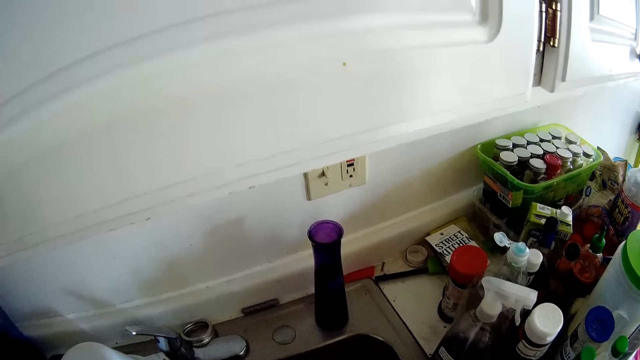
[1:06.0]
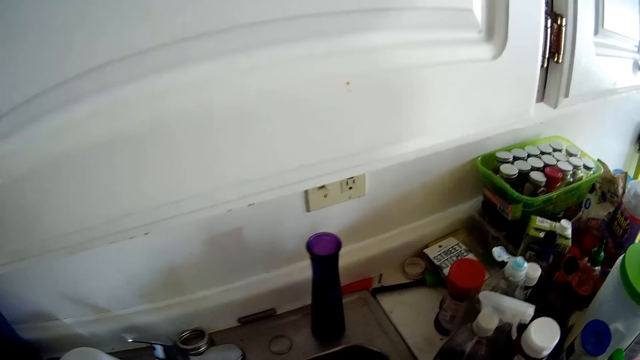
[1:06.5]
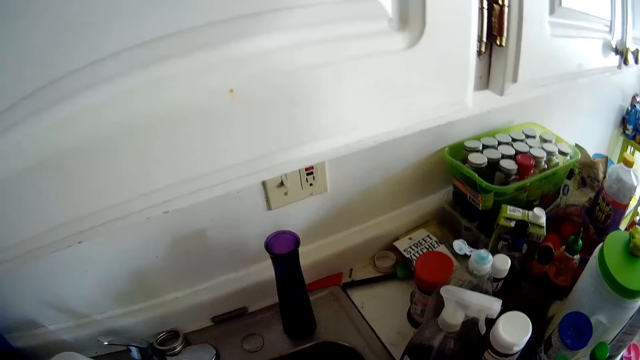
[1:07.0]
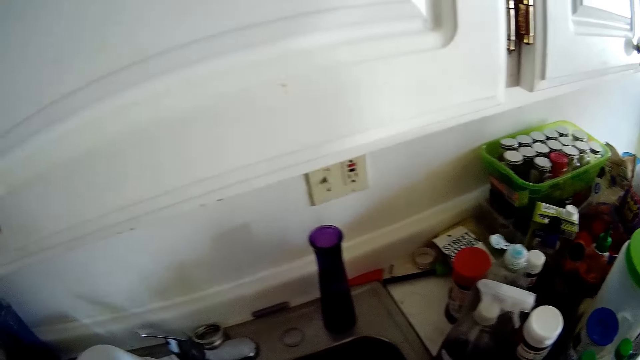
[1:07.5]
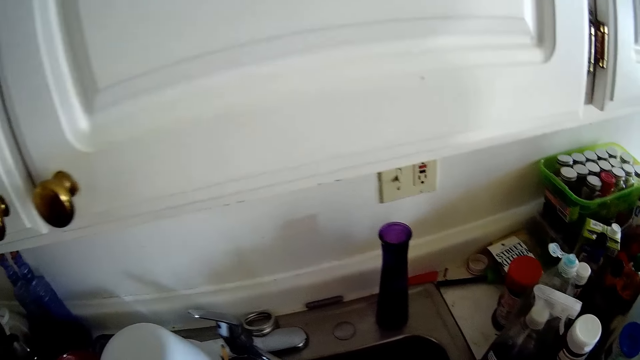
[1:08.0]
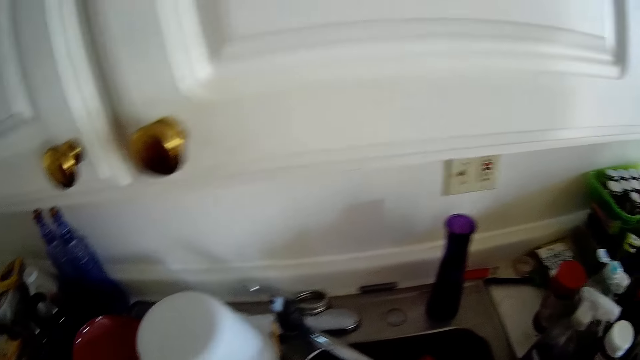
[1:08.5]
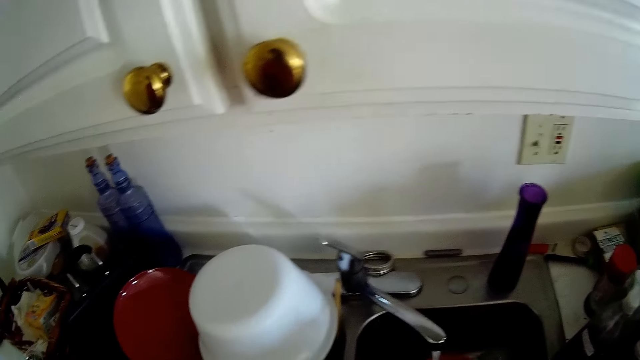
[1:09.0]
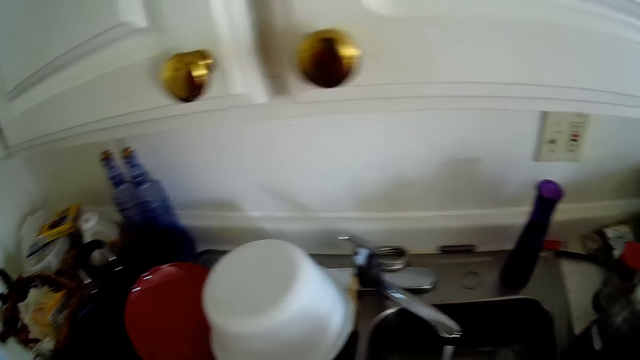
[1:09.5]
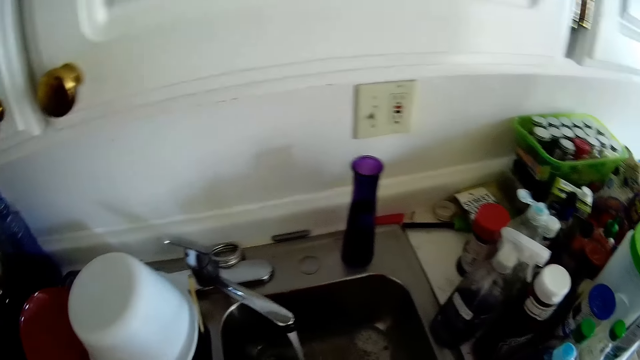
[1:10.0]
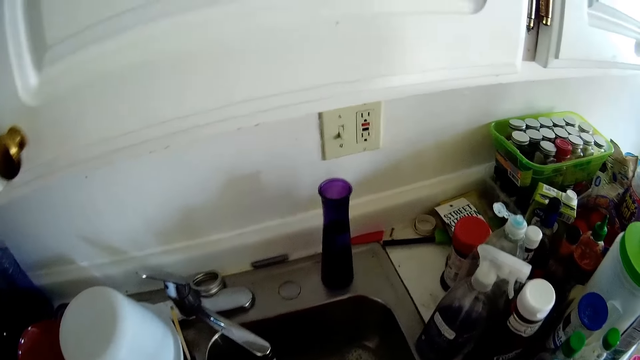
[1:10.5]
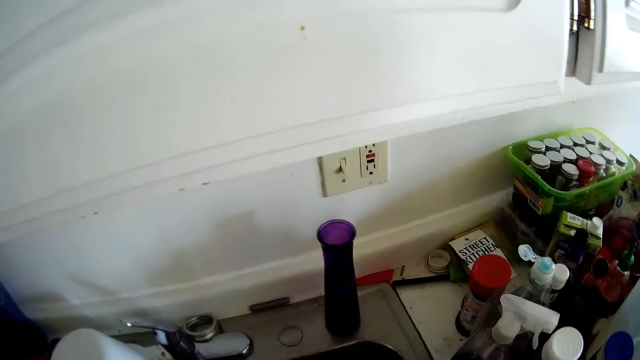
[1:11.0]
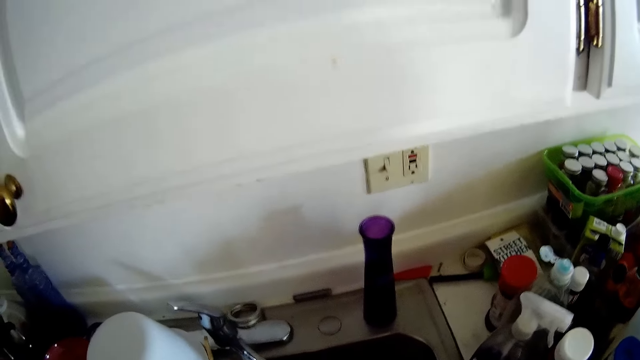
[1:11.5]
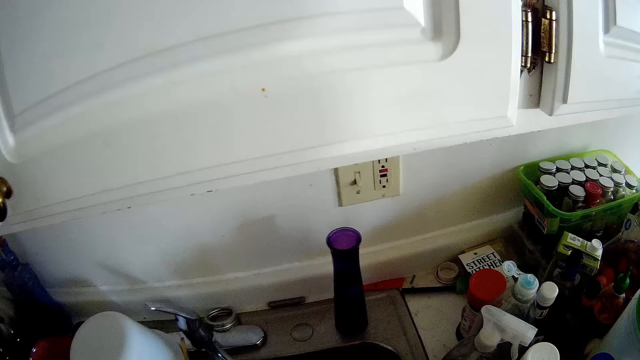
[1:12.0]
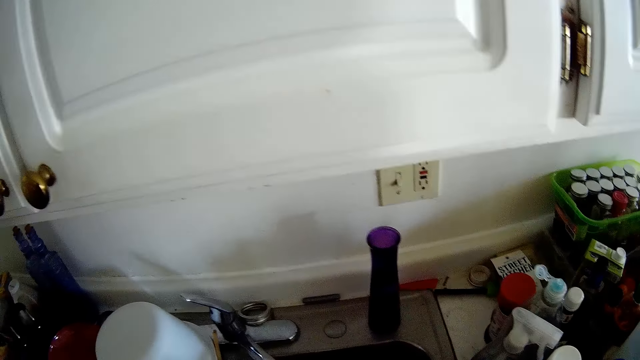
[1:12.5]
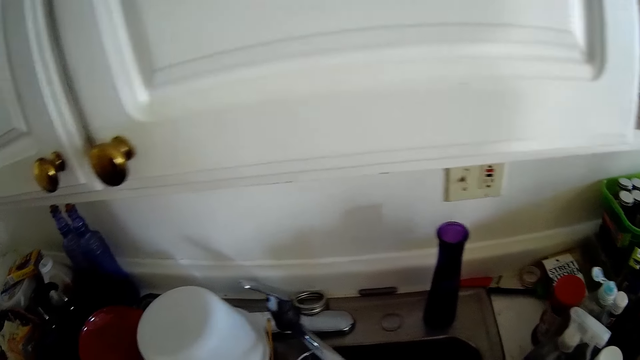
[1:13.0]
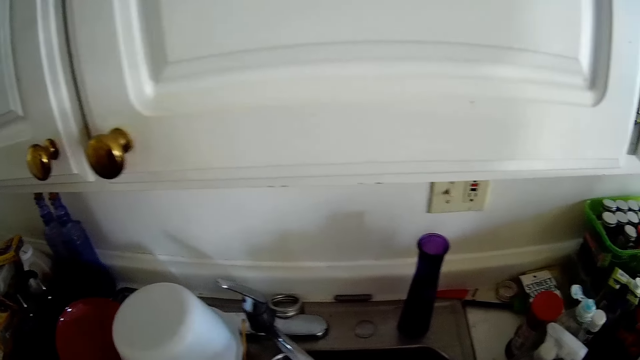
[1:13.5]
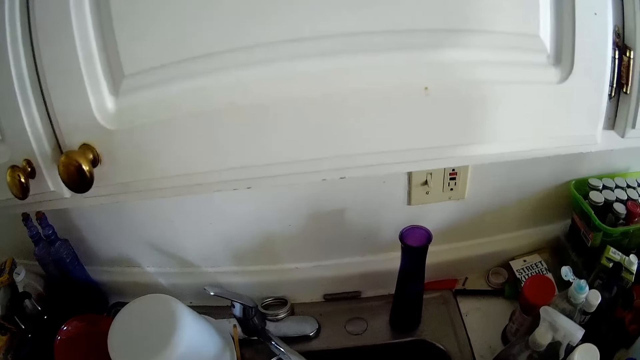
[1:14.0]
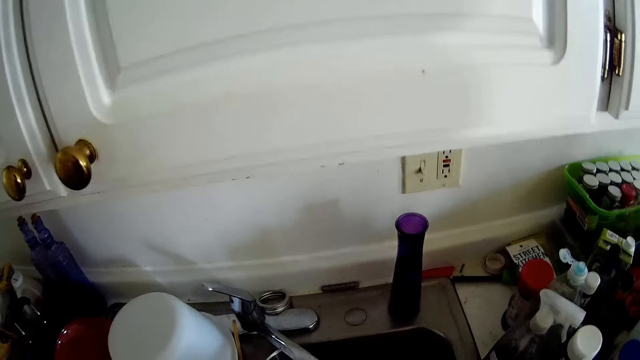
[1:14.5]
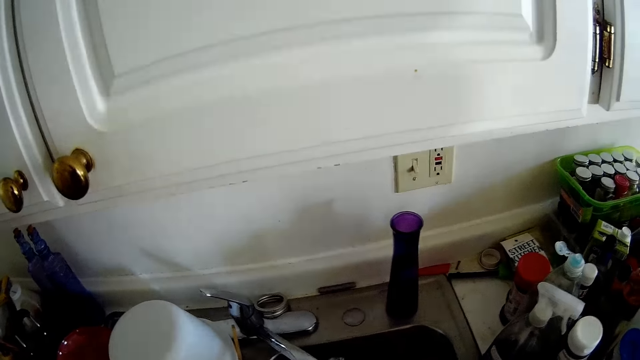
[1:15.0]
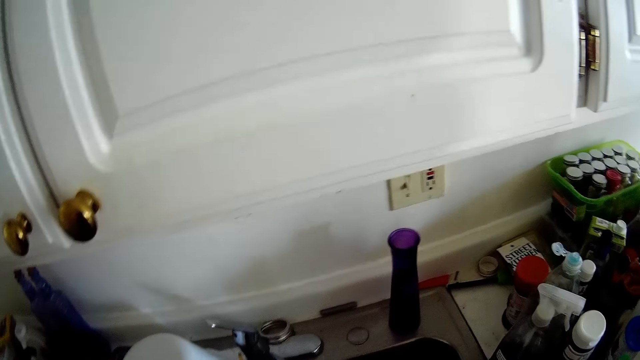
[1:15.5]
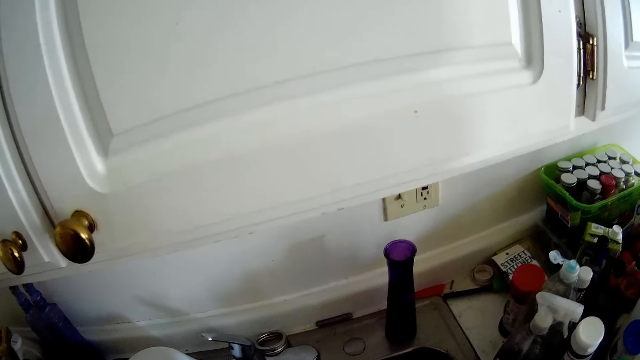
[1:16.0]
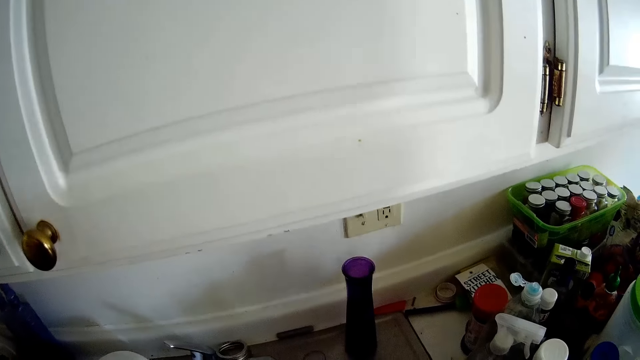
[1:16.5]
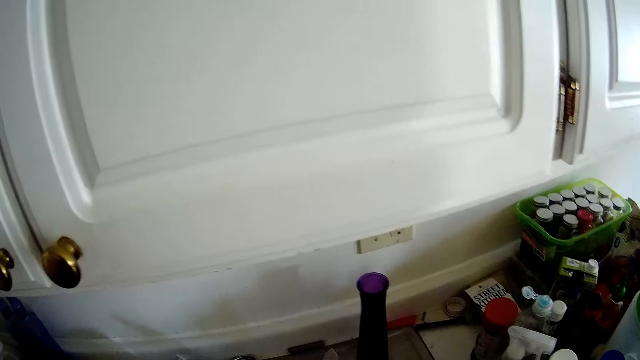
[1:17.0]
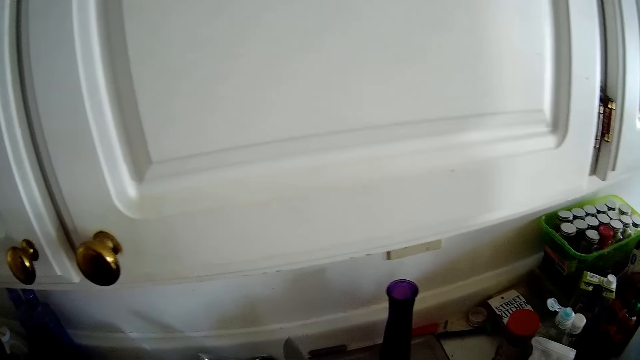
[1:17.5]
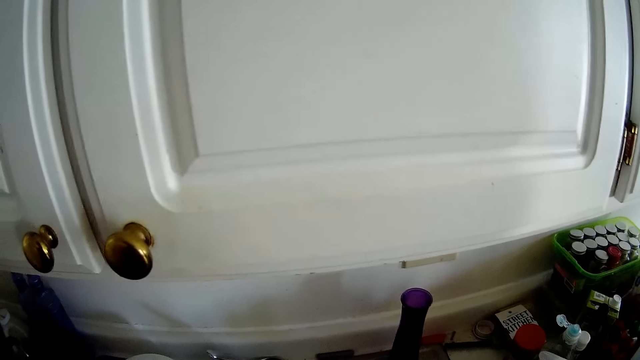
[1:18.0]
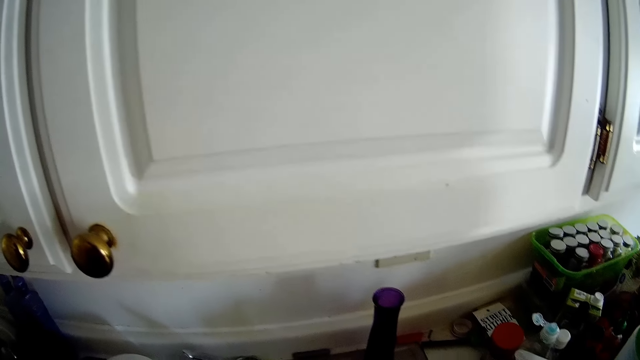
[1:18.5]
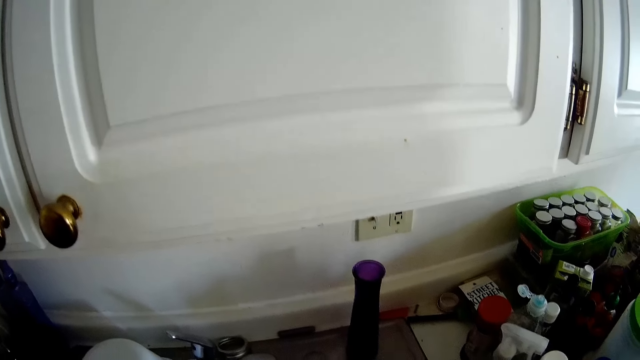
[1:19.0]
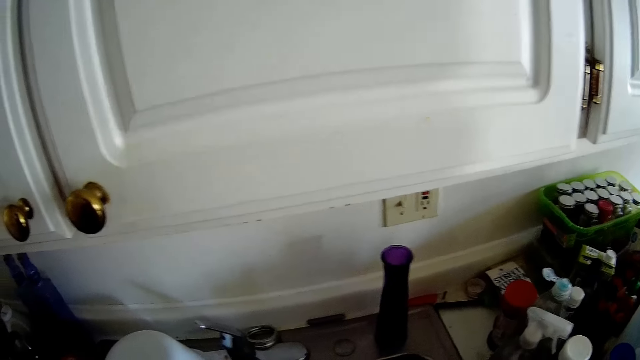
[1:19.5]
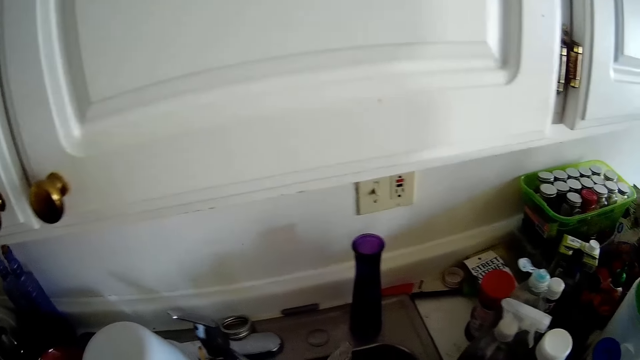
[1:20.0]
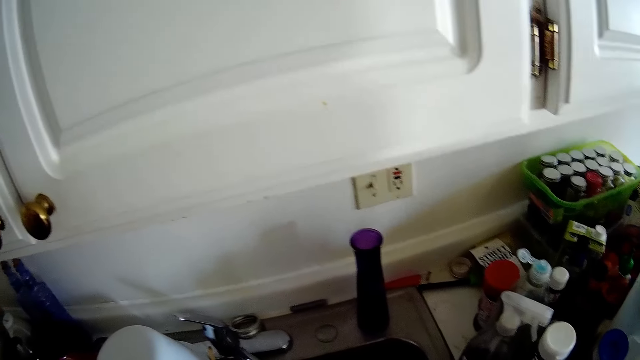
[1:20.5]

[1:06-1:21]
The camera wearer rinses a plate under the running tap with both hands. They rinse a knife under the running tap with both hands.

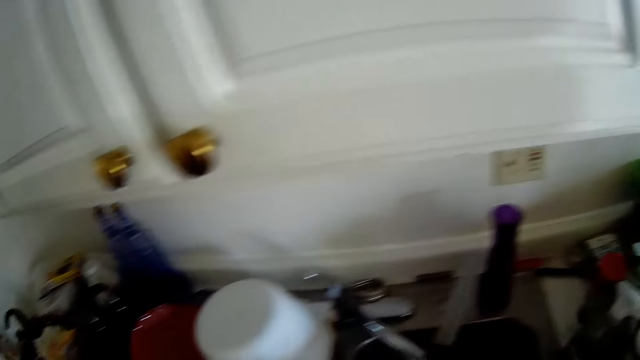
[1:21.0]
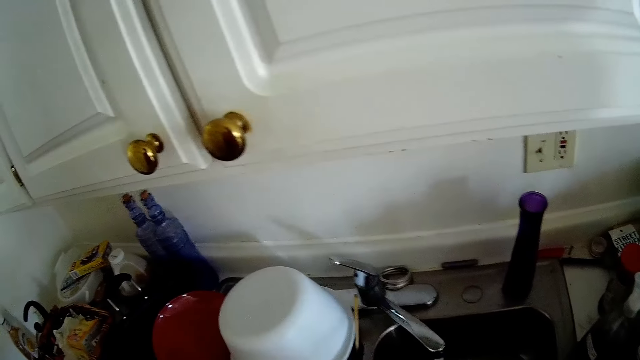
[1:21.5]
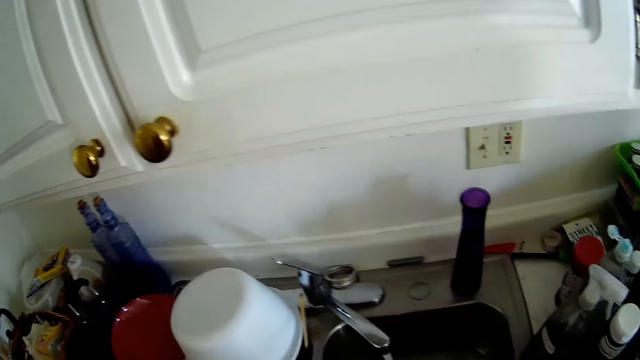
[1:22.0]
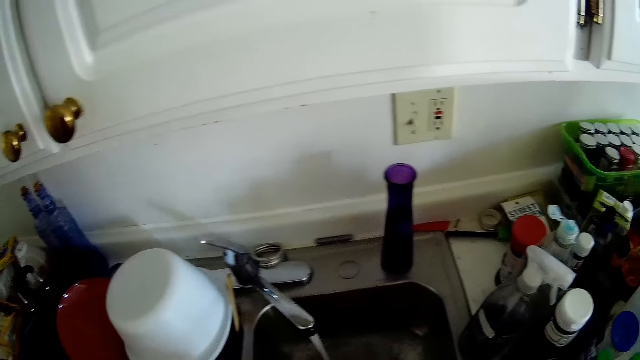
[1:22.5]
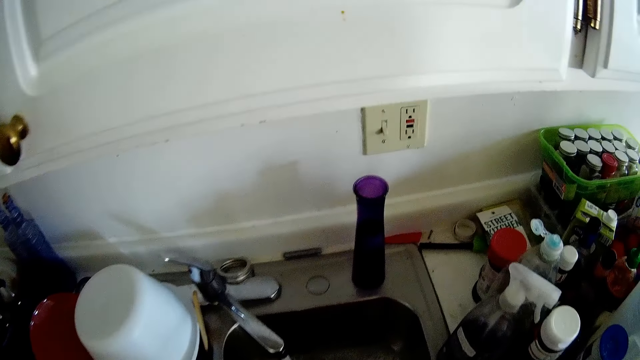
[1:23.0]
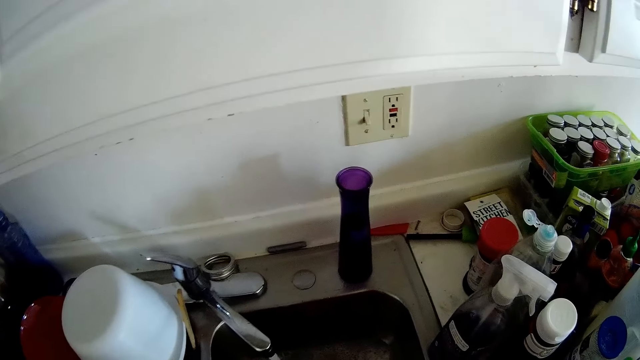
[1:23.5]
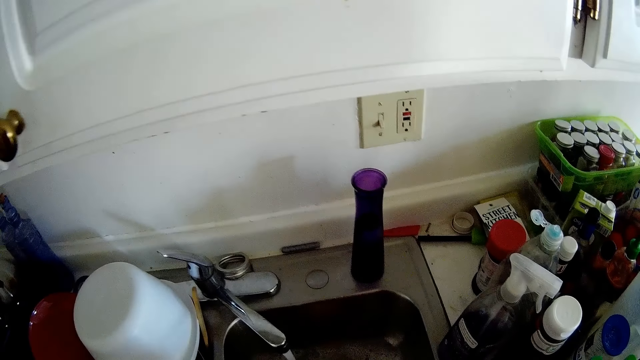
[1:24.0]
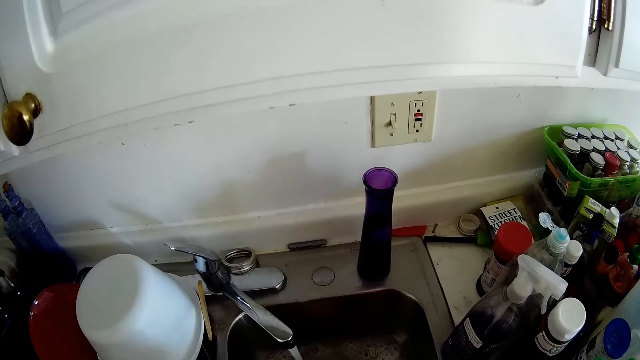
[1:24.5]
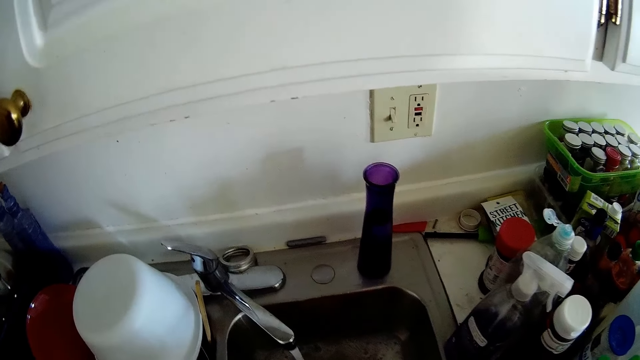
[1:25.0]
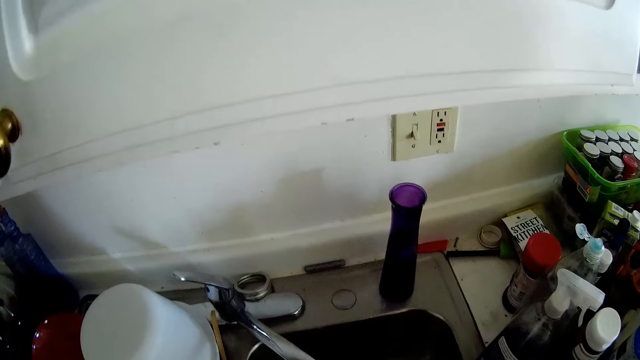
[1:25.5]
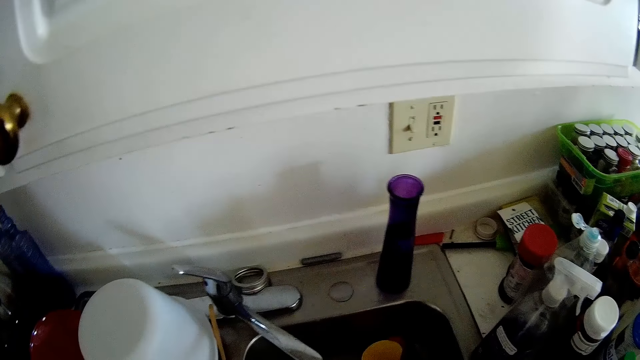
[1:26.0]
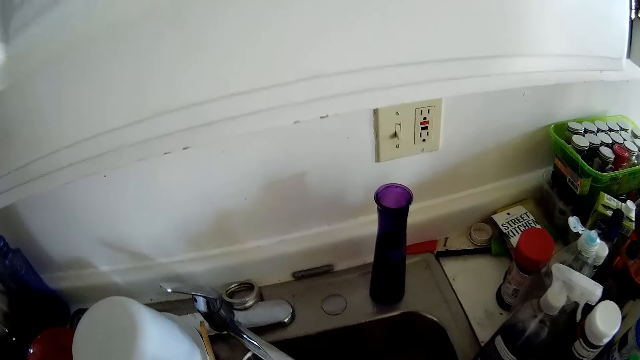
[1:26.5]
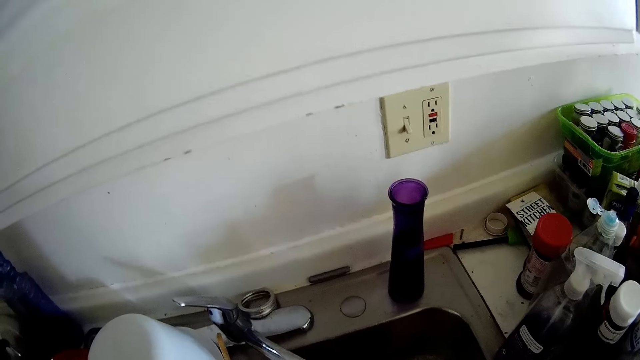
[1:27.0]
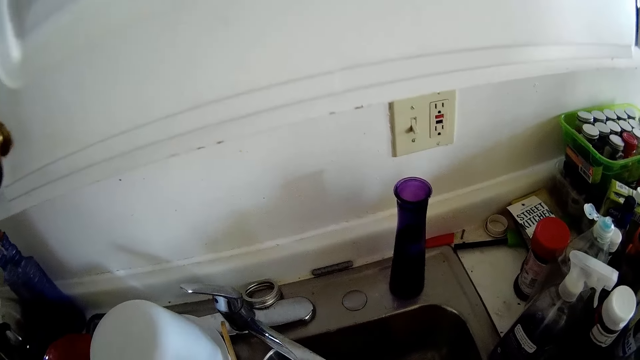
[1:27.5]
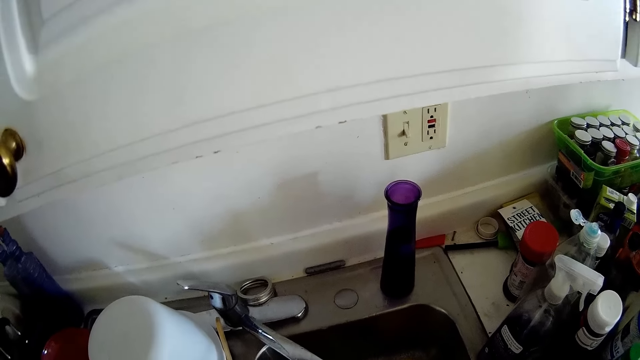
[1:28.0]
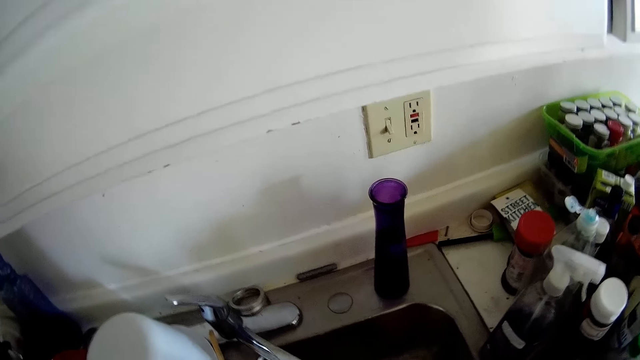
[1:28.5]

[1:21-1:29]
The camera wearer rinses a rubber cup under the running tap with both hands.
